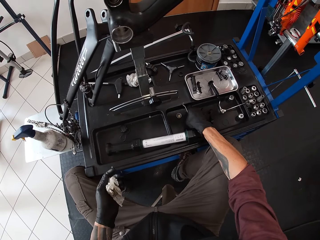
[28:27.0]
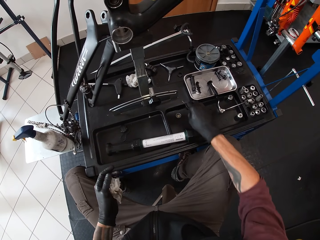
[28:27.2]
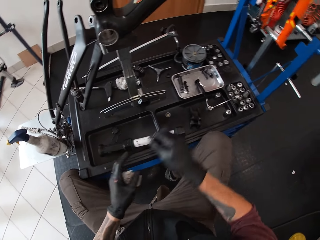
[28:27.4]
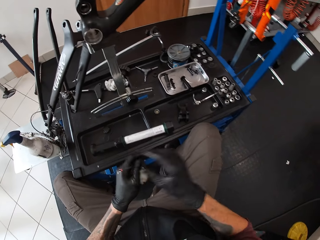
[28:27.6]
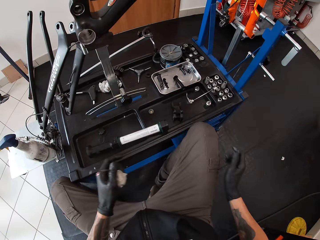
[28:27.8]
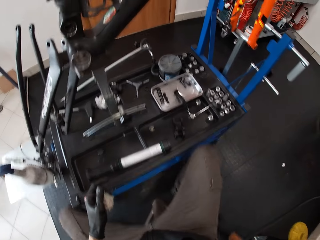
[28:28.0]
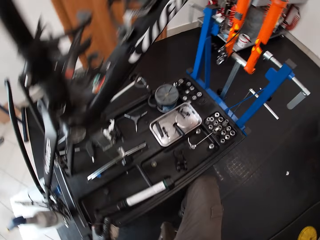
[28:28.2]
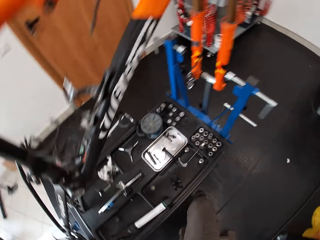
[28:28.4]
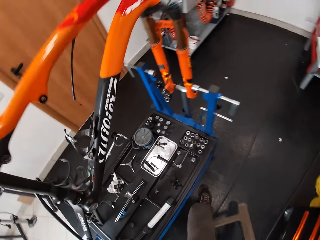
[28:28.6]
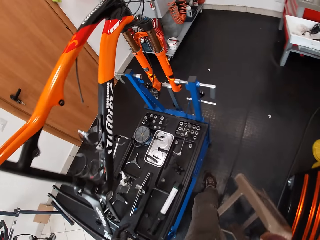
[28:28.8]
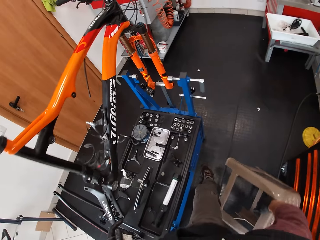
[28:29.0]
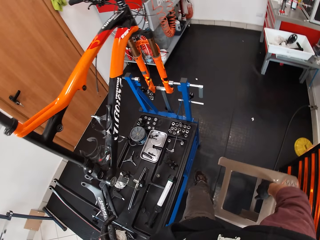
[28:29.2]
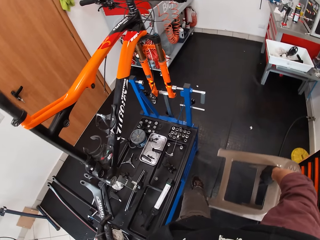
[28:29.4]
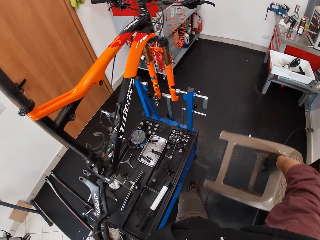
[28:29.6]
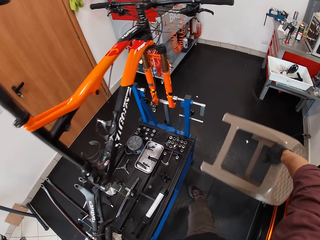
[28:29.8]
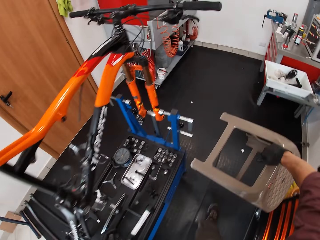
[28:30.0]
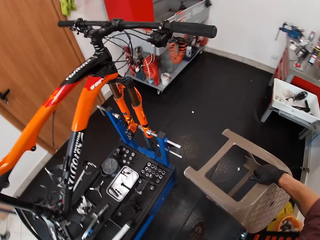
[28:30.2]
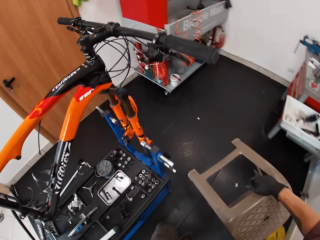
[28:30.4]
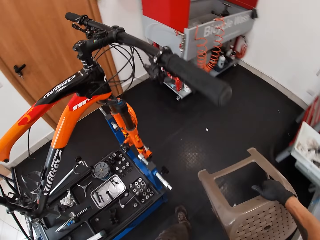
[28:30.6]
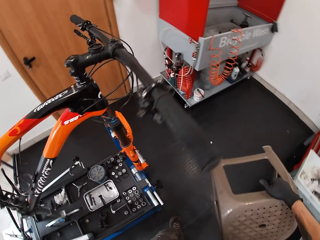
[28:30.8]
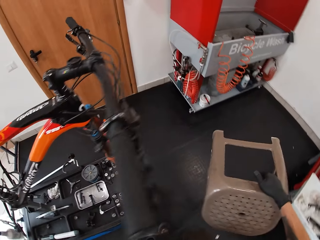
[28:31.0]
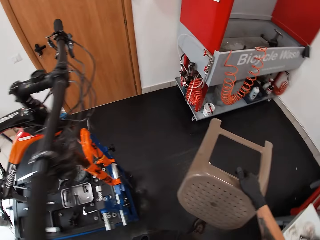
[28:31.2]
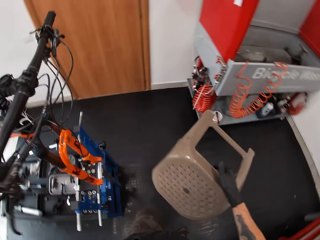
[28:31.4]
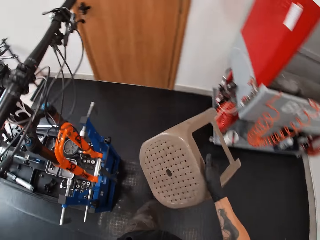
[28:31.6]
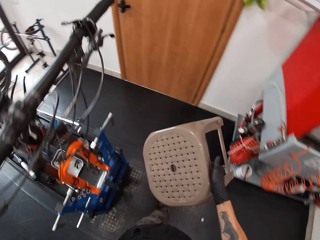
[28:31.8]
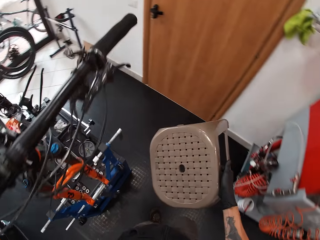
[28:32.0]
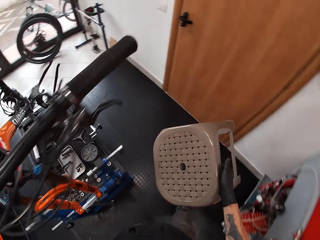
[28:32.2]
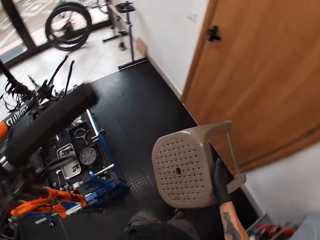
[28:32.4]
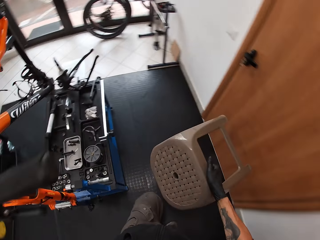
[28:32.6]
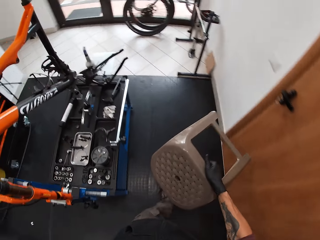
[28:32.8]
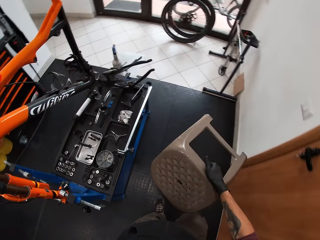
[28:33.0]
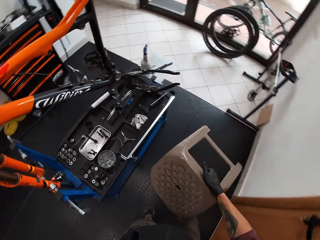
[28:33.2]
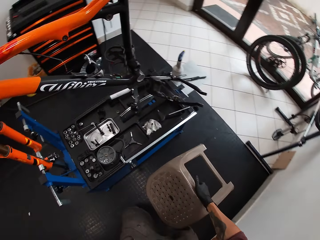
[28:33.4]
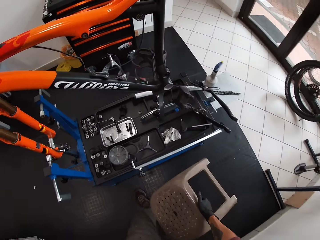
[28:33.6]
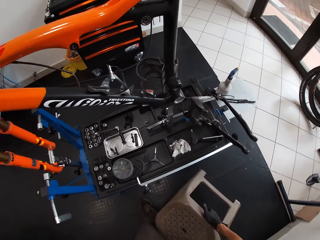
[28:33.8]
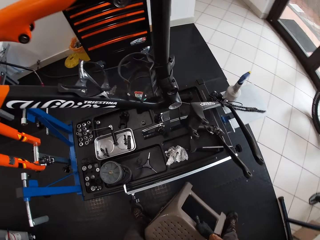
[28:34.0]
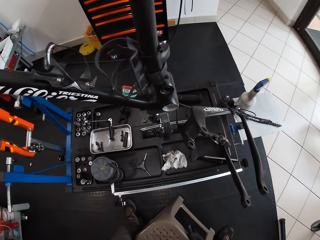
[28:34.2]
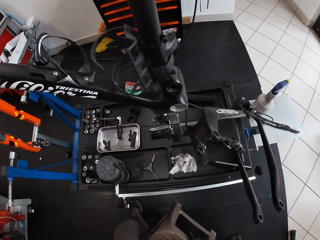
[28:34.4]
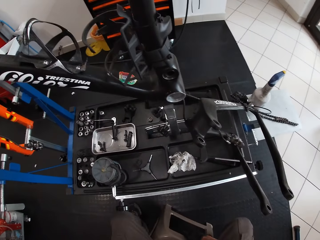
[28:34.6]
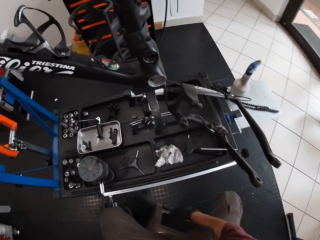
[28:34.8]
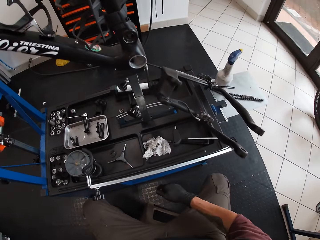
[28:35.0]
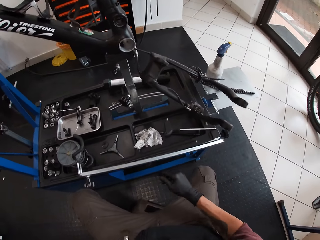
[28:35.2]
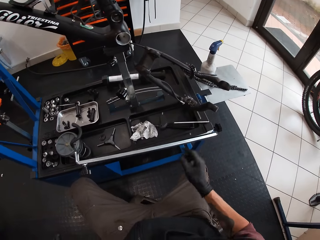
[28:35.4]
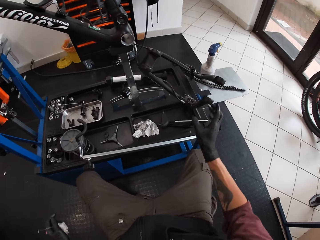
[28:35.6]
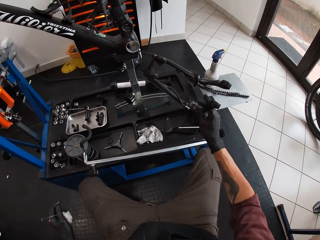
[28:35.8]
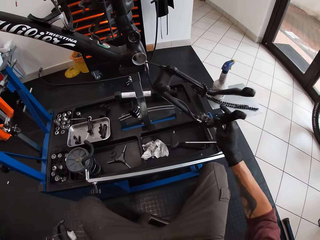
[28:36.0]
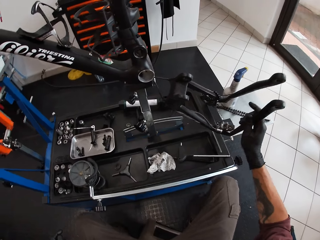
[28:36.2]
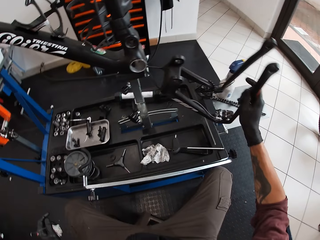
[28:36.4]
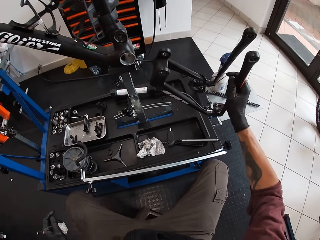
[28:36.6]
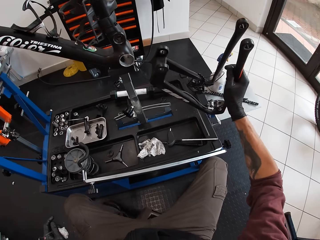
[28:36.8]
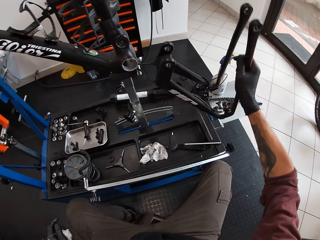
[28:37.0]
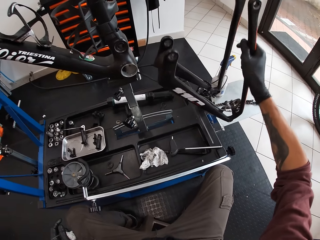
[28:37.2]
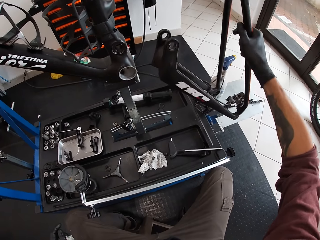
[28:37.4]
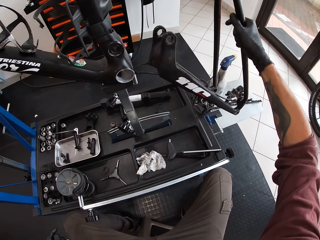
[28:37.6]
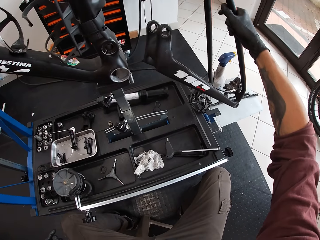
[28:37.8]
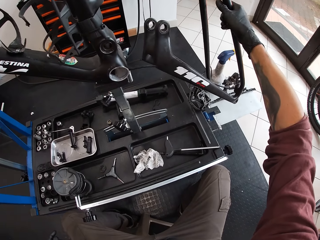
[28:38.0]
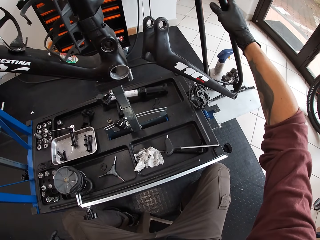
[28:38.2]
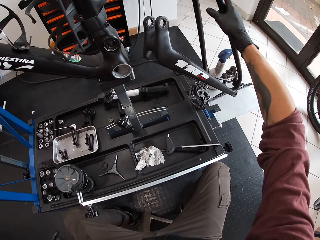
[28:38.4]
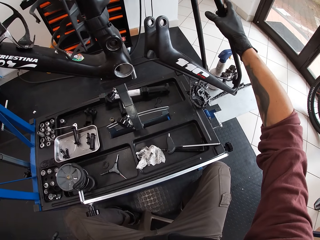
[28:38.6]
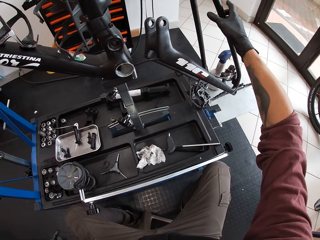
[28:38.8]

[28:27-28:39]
The camera wearer puts down a nut. He passes the lever from his right hand to his left hand. He picks up a plastic stool with his right hand. He walks around a garage. He walks around the garage. He drops the plastic stool in his right hand on the ground. He turns over a bicycle chain stay with his right hand. He adjusts a handle on the bicycle.

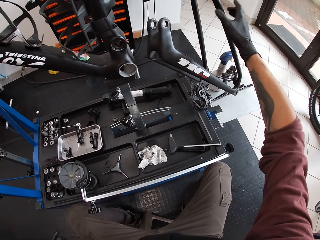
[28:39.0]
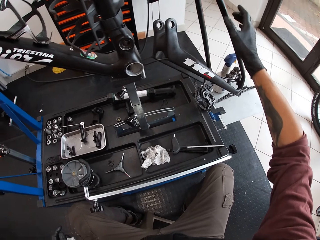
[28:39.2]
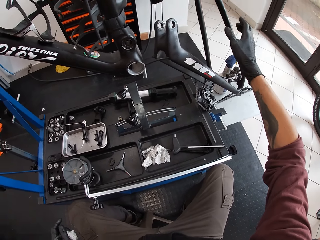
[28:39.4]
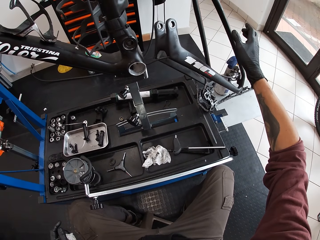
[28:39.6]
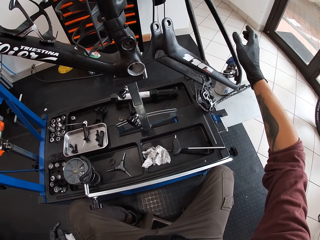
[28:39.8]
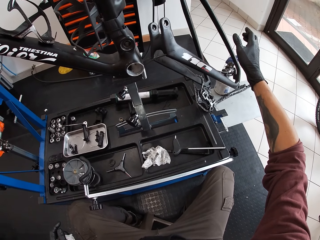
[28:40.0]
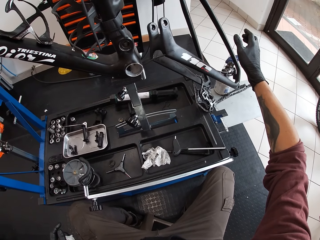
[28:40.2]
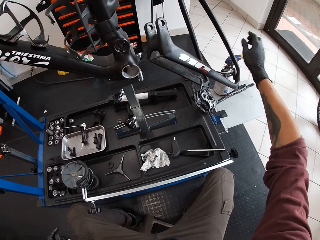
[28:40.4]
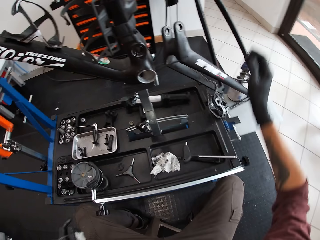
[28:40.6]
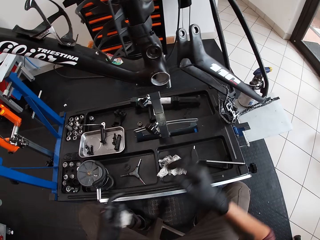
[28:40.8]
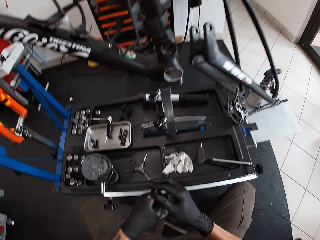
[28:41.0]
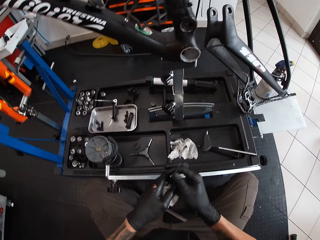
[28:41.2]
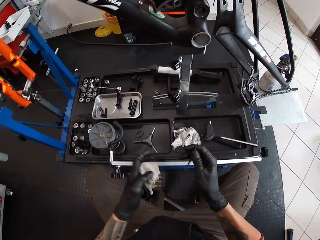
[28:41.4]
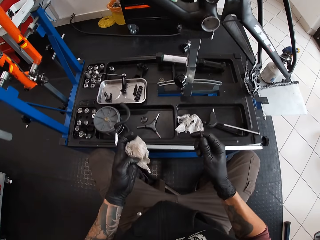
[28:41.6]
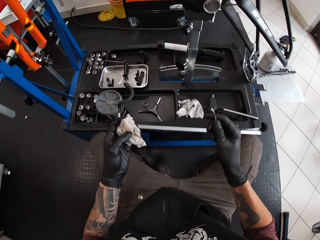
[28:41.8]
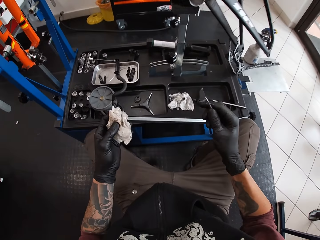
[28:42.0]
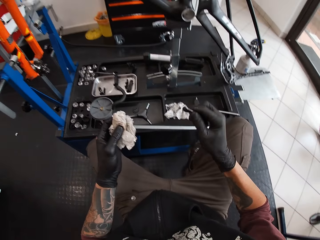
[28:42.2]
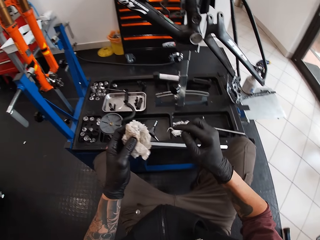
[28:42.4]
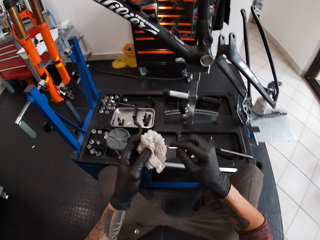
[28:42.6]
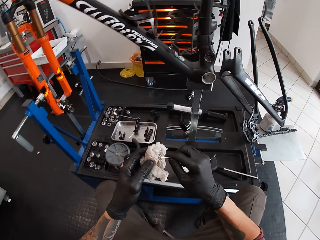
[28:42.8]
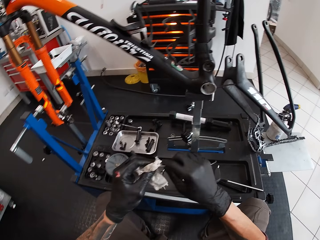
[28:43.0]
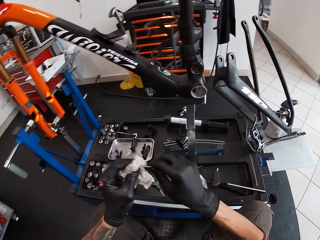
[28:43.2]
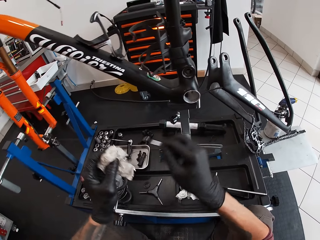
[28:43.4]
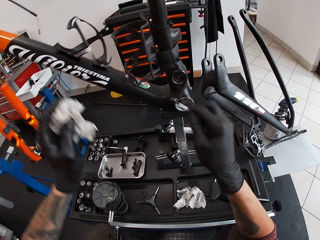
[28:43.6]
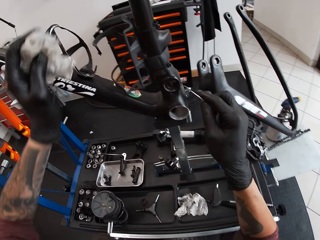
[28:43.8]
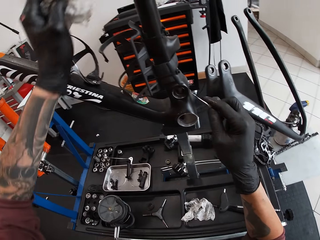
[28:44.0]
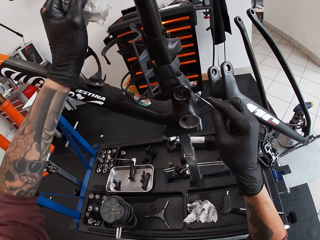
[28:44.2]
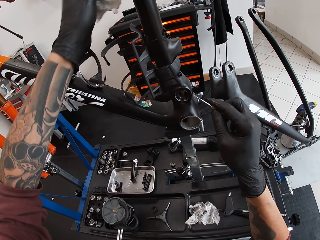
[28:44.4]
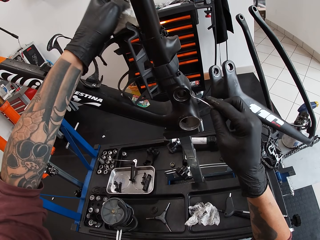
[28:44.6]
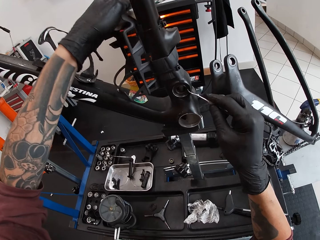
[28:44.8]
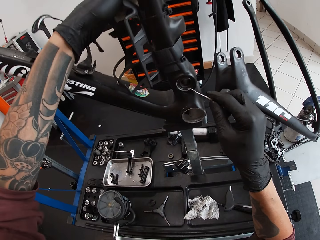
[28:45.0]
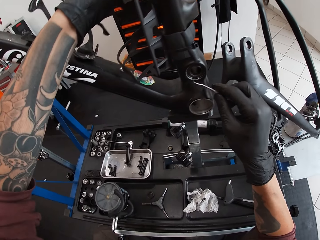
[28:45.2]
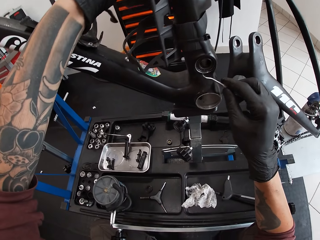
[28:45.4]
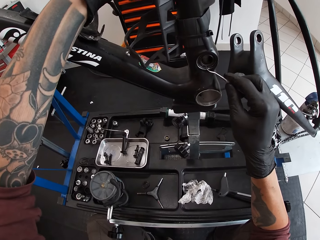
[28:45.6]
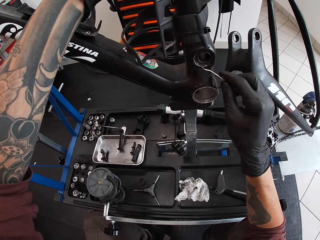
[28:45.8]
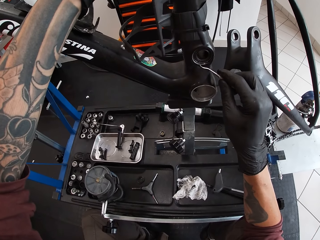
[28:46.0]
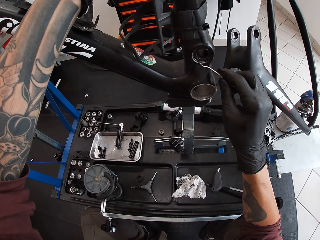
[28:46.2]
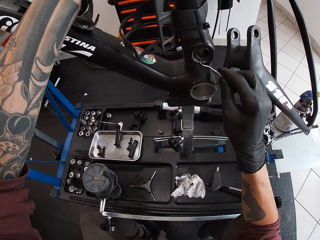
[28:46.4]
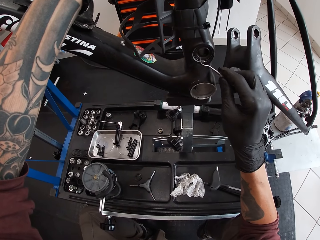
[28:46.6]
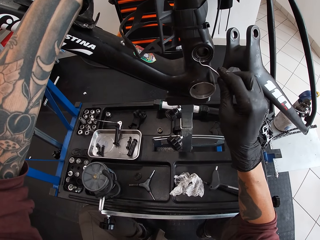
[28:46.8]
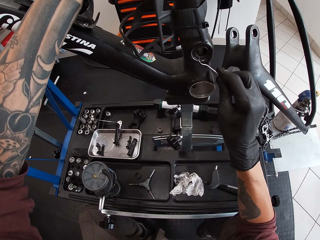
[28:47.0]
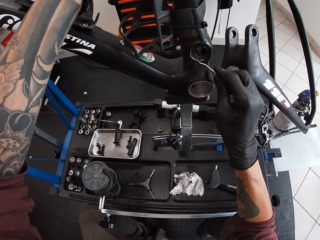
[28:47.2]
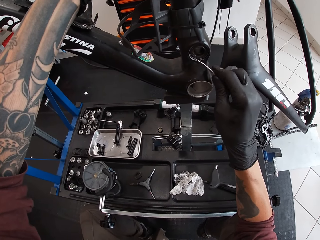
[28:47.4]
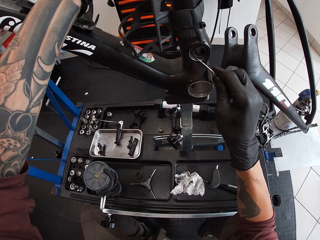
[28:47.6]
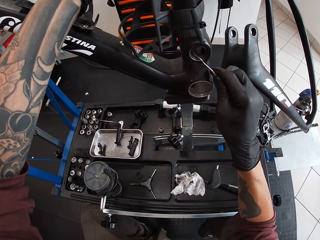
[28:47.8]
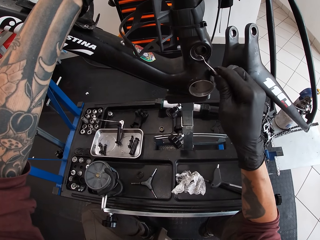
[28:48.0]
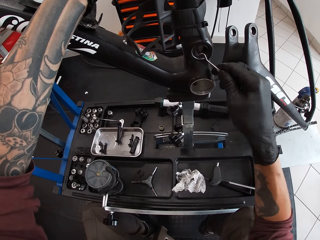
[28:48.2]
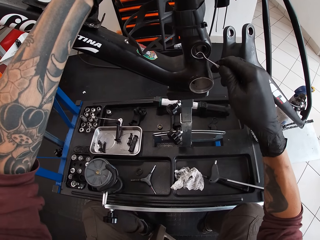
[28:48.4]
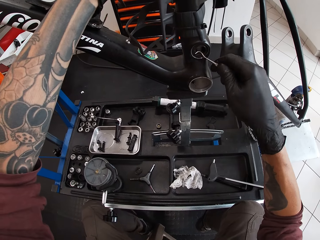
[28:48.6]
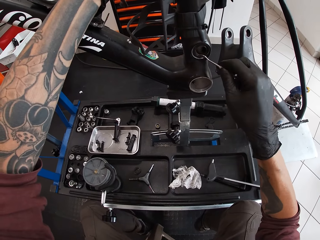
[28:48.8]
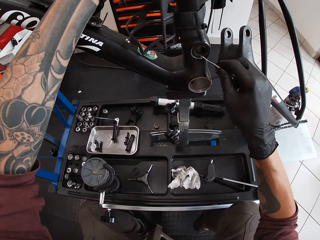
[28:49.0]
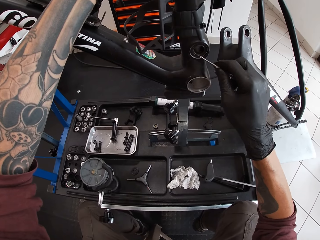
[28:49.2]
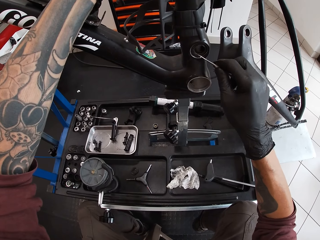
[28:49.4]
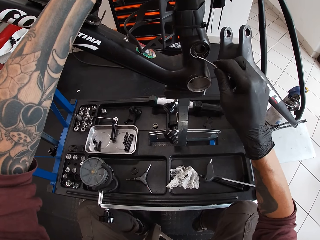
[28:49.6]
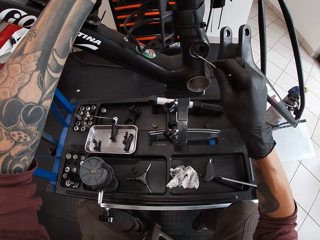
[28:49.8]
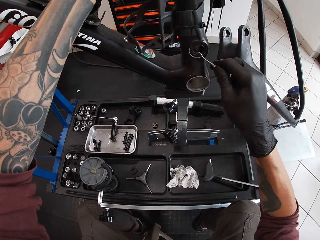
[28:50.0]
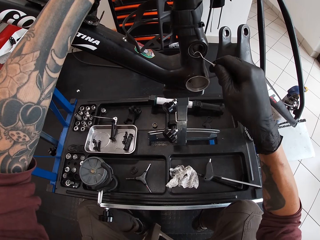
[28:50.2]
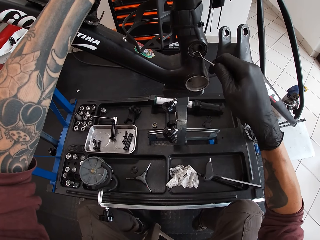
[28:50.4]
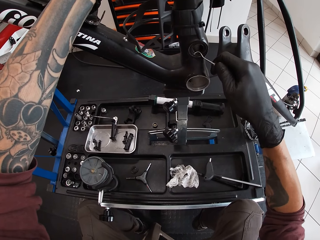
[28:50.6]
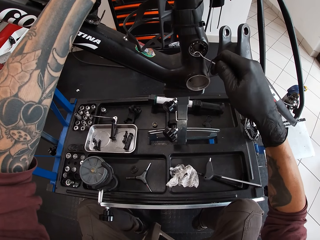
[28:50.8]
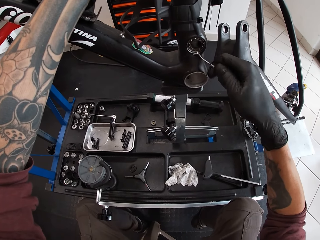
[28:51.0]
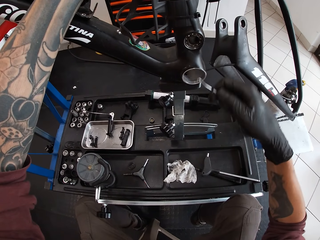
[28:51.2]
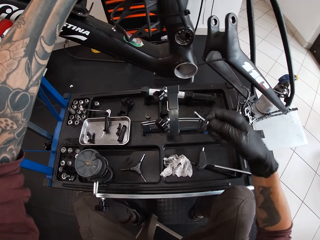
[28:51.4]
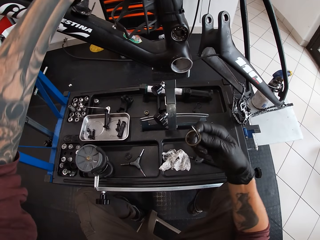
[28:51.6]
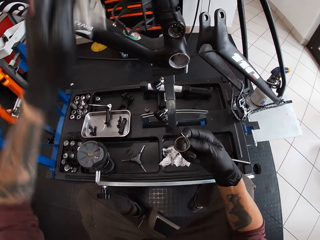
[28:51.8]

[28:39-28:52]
The camera wearer looks around a garage. He passes the lever from his left hand to his right hand. He wipes a spanner with a piece of tissue paper. He places his left hand on the bicycle frame on the work bench. He removes the bicycle bearing in the crank spider with the lever in his right hand. He adjusts a nut on the bicycle. He removes the nut from the bicycle.
